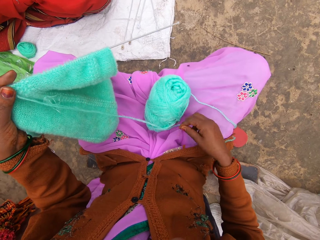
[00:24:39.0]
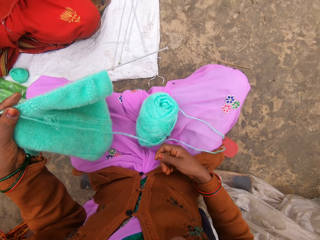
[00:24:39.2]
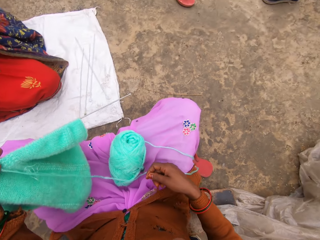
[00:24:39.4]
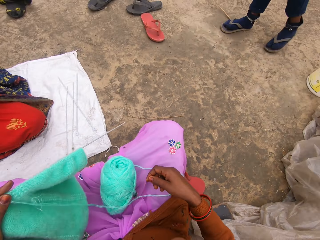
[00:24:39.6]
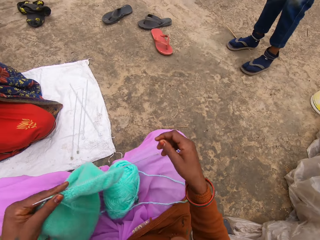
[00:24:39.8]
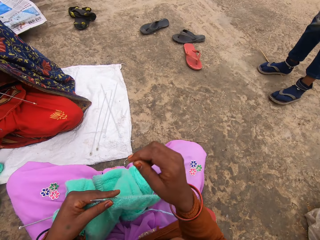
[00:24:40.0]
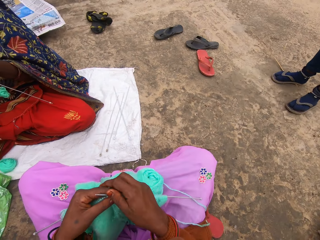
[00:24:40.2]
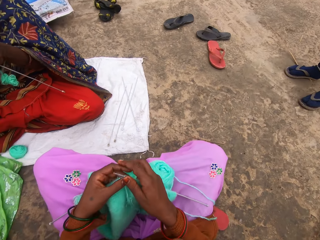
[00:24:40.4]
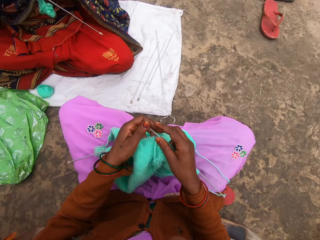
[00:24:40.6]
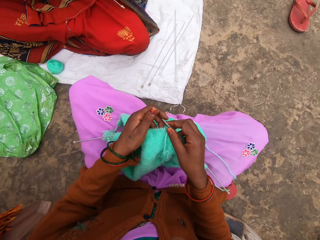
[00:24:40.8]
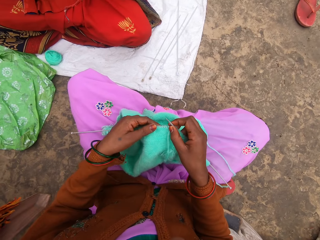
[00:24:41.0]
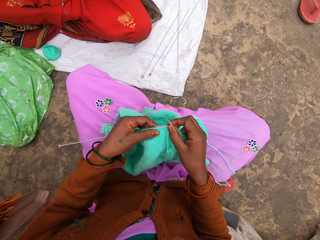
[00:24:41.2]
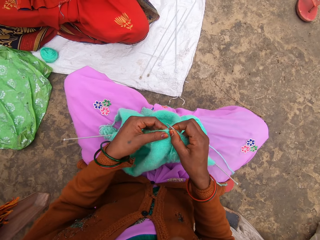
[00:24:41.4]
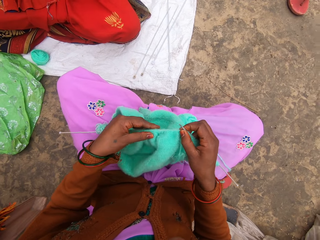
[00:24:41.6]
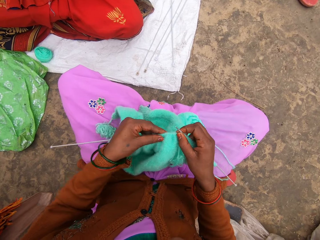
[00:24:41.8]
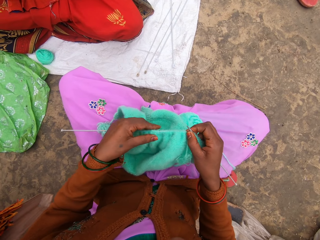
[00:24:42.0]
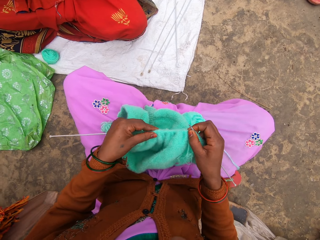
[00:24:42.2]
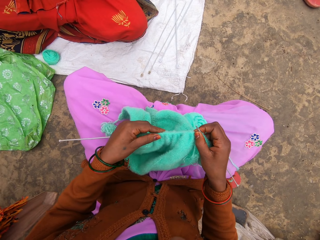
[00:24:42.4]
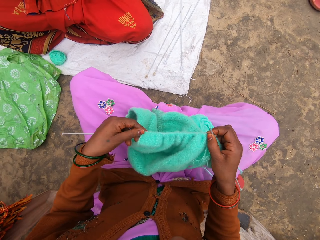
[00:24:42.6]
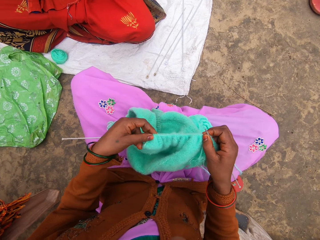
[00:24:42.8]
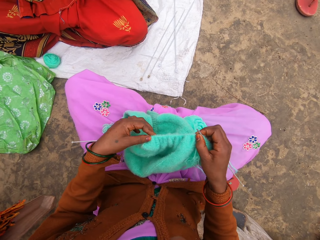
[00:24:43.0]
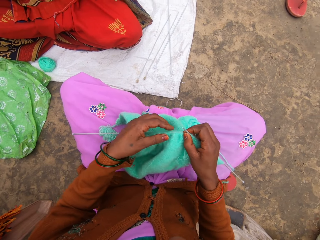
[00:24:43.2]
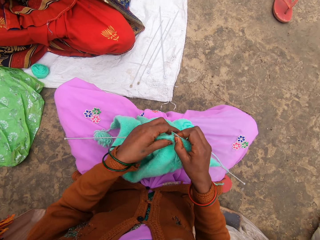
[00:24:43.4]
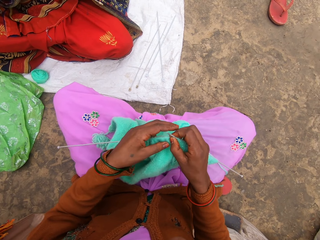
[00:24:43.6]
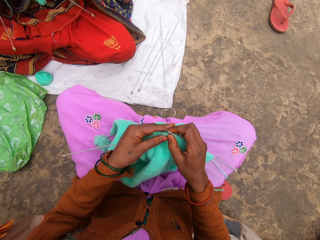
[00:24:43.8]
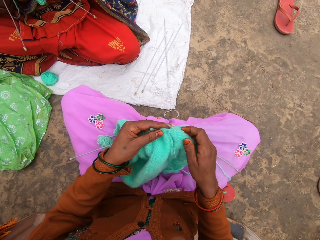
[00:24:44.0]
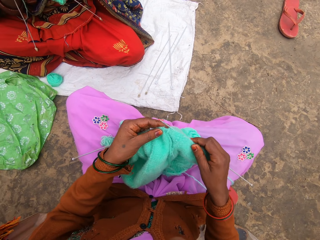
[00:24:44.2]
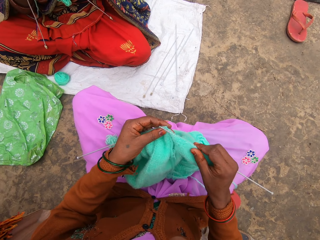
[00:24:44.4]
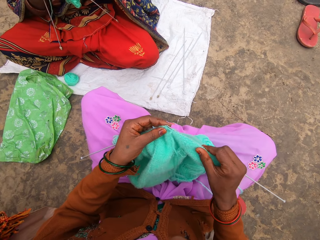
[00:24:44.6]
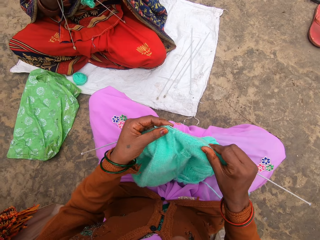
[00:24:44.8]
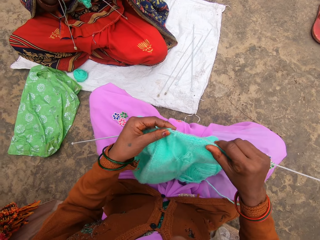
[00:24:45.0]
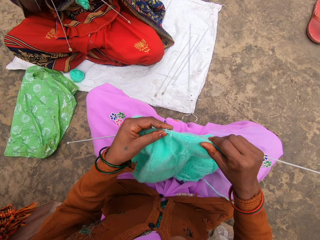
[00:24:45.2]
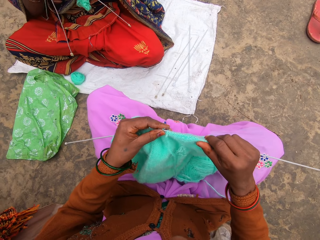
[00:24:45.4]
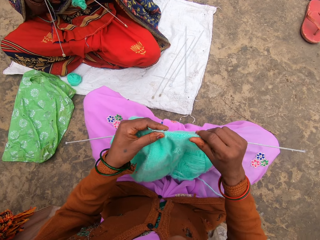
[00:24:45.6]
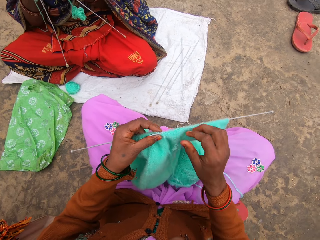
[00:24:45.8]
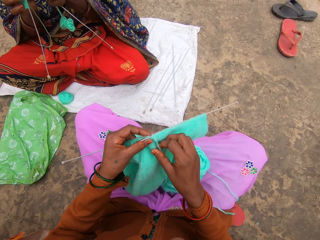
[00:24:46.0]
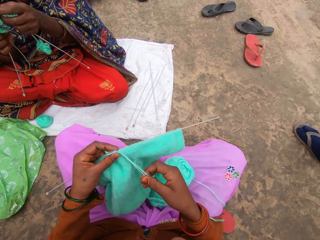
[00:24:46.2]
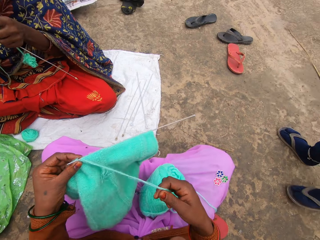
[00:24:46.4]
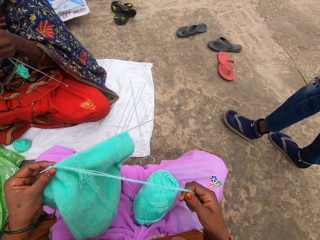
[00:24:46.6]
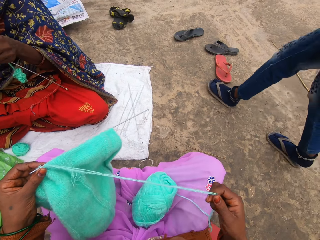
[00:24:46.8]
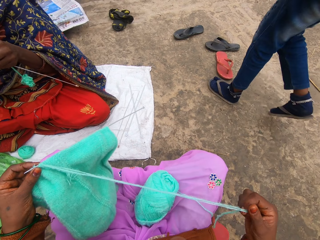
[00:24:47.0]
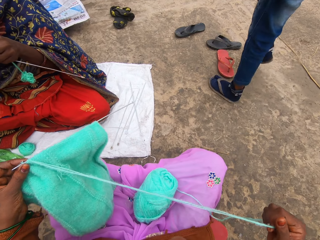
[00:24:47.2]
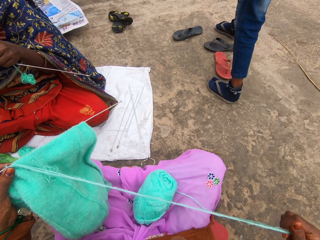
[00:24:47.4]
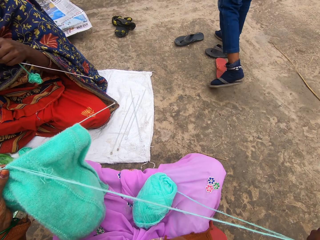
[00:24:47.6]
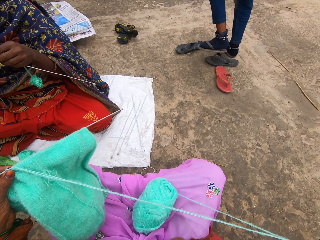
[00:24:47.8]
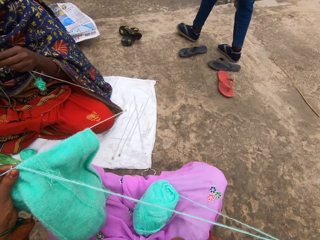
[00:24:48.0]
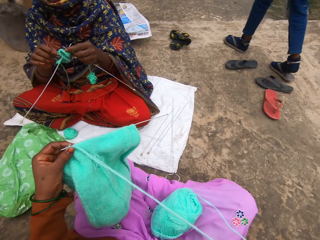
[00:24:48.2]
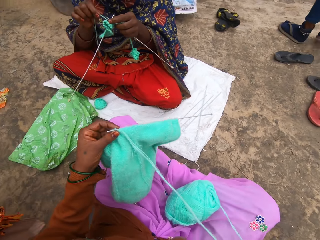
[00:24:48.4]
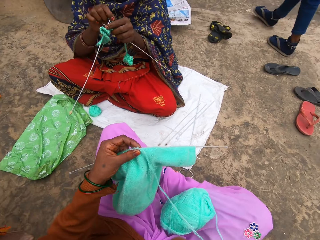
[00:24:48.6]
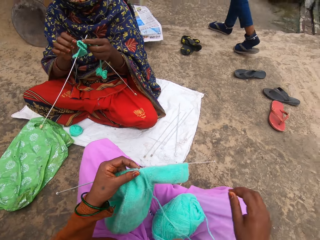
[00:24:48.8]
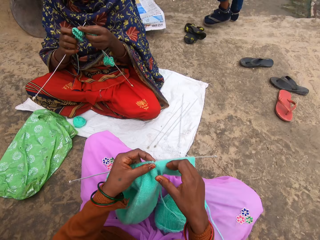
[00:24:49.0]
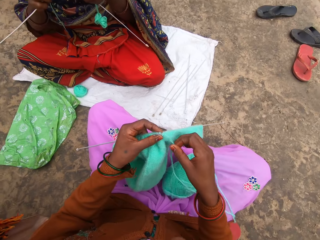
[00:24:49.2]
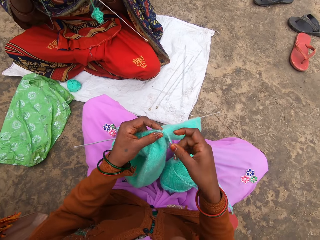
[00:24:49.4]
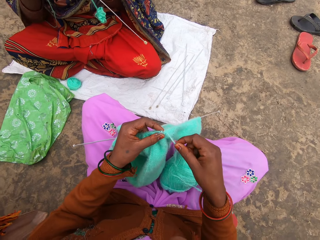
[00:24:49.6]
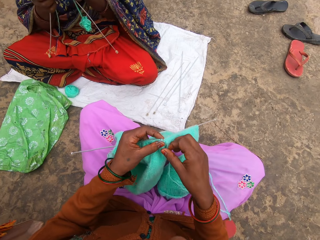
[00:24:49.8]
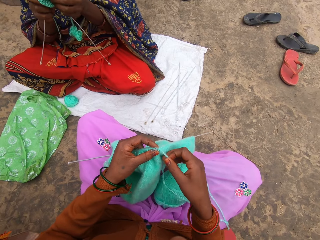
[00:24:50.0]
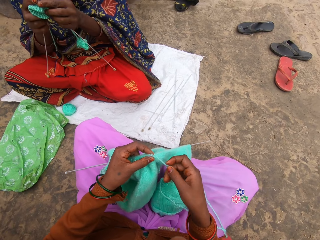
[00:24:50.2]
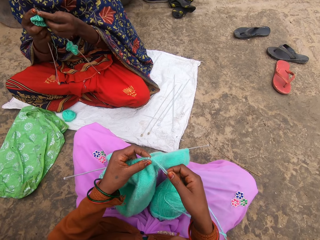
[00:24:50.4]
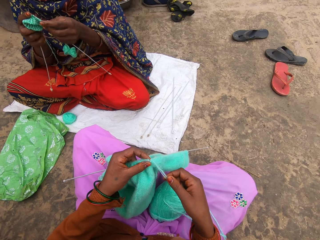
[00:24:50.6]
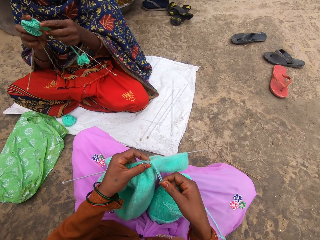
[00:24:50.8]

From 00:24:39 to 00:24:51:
The camera wearer looks around. They interact with a man. They pull the woolen sweater on the needle. The man walks.

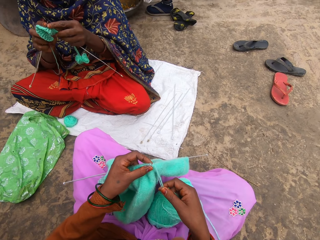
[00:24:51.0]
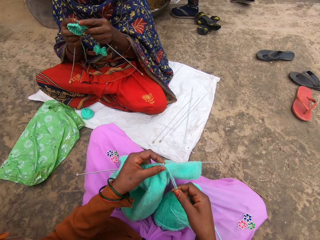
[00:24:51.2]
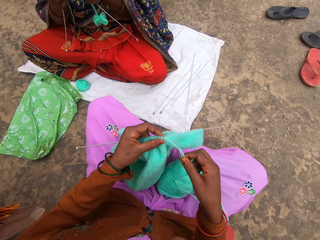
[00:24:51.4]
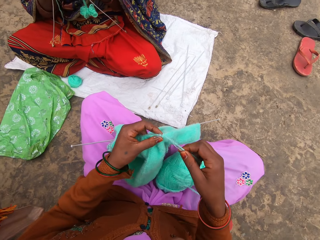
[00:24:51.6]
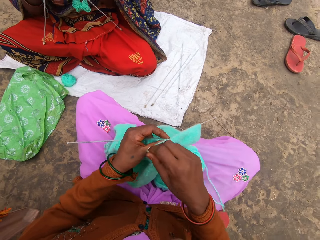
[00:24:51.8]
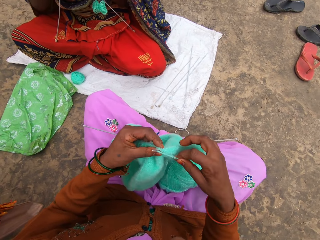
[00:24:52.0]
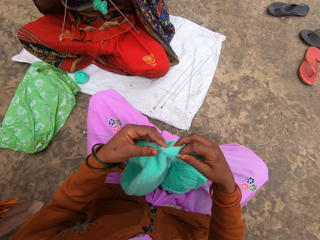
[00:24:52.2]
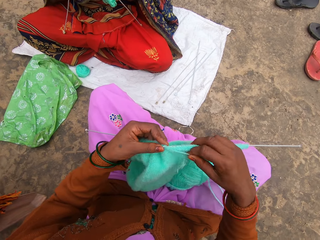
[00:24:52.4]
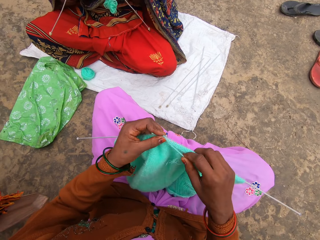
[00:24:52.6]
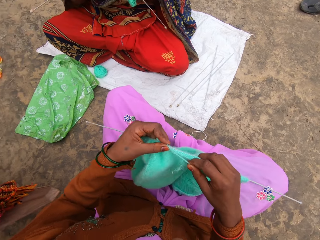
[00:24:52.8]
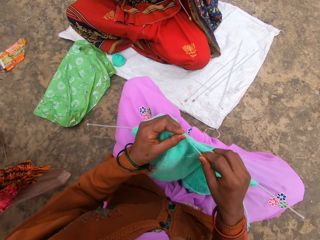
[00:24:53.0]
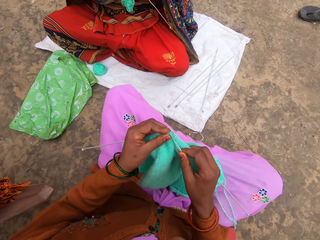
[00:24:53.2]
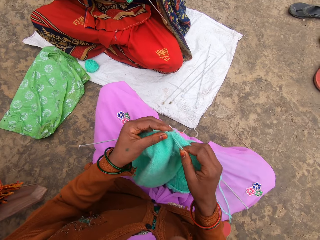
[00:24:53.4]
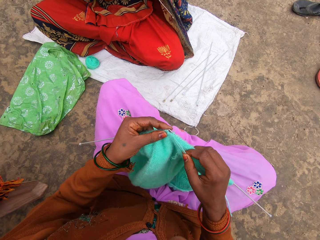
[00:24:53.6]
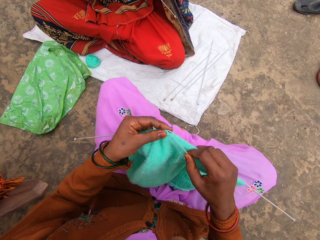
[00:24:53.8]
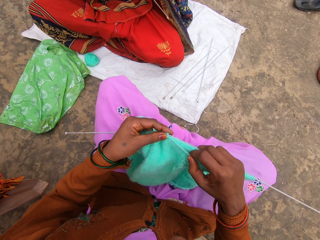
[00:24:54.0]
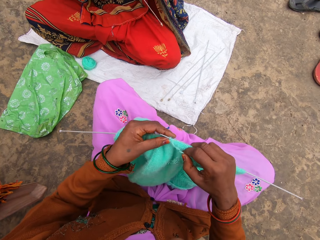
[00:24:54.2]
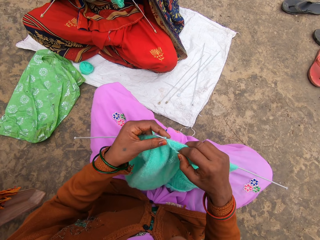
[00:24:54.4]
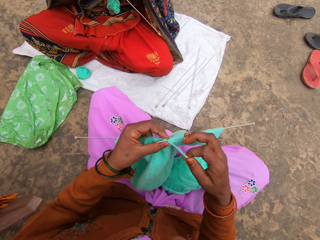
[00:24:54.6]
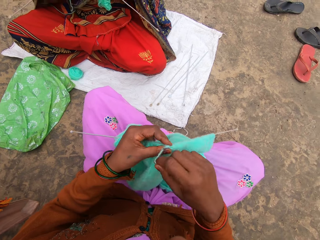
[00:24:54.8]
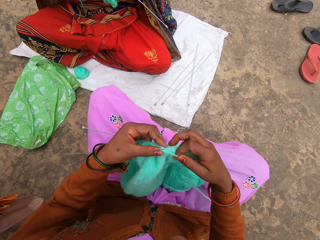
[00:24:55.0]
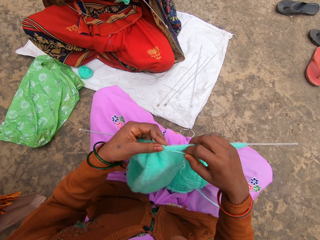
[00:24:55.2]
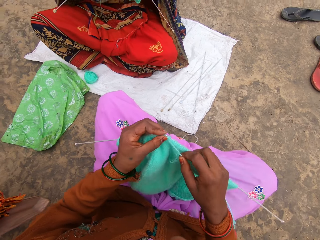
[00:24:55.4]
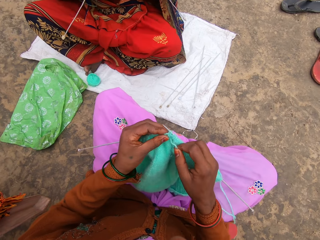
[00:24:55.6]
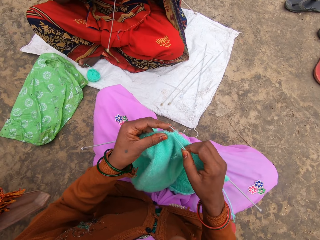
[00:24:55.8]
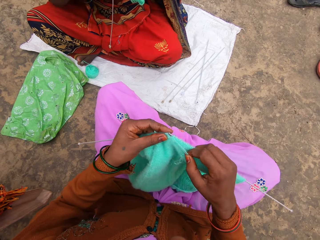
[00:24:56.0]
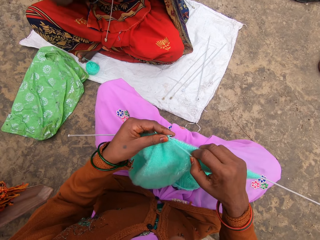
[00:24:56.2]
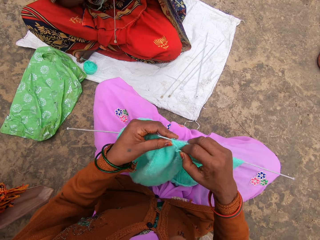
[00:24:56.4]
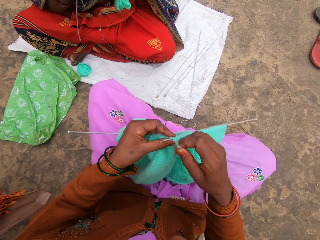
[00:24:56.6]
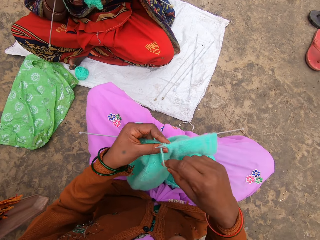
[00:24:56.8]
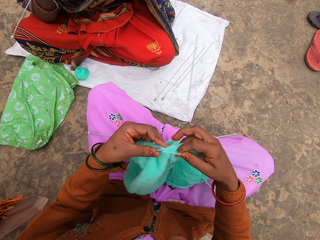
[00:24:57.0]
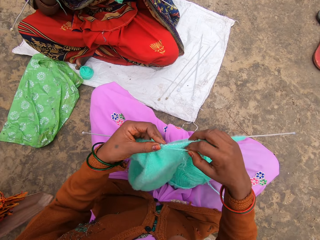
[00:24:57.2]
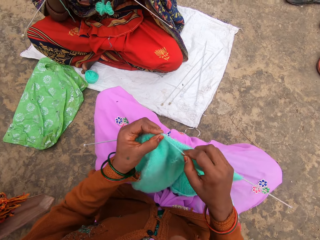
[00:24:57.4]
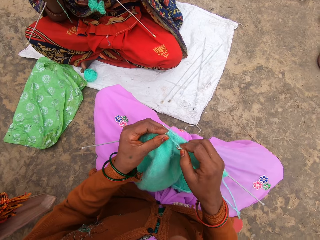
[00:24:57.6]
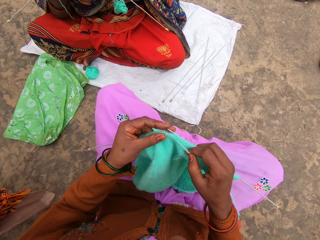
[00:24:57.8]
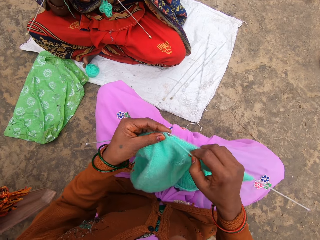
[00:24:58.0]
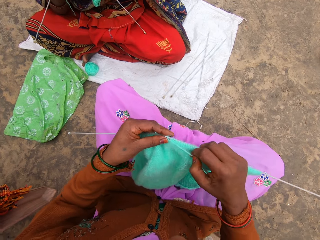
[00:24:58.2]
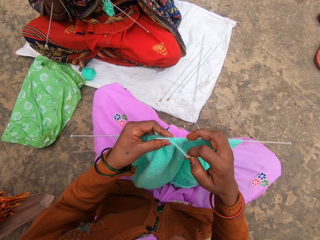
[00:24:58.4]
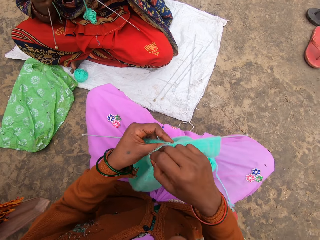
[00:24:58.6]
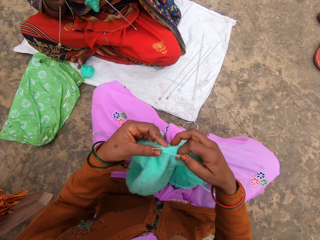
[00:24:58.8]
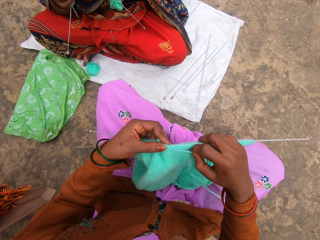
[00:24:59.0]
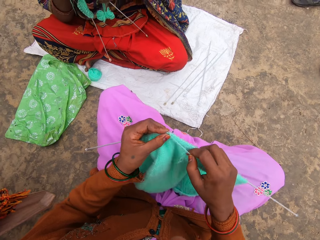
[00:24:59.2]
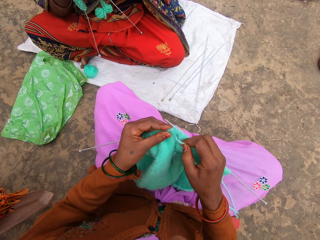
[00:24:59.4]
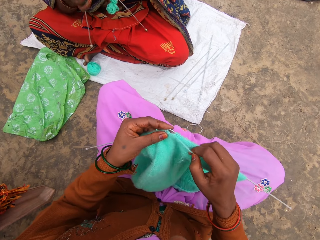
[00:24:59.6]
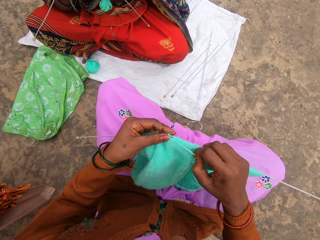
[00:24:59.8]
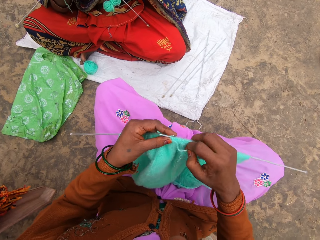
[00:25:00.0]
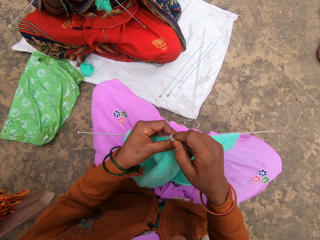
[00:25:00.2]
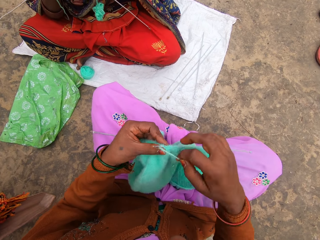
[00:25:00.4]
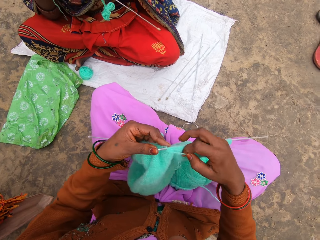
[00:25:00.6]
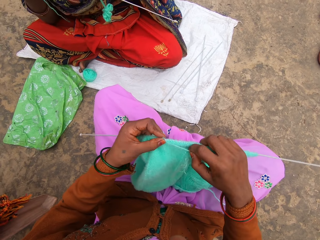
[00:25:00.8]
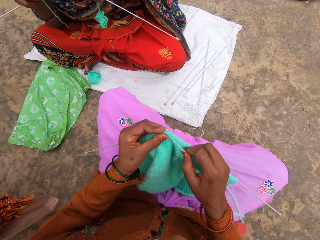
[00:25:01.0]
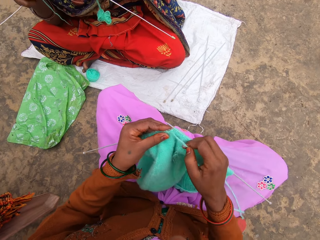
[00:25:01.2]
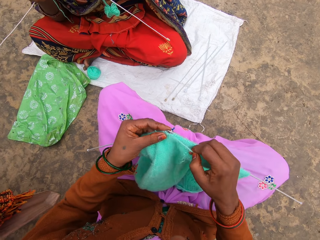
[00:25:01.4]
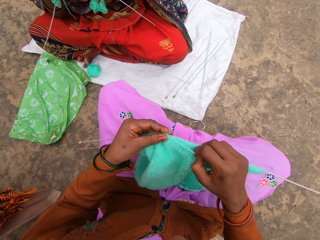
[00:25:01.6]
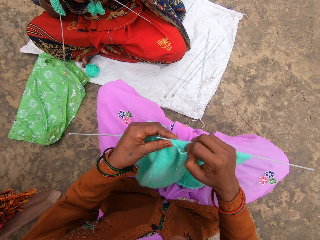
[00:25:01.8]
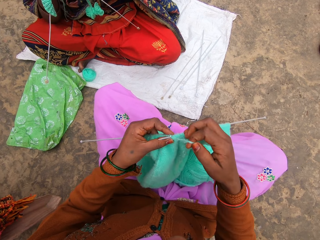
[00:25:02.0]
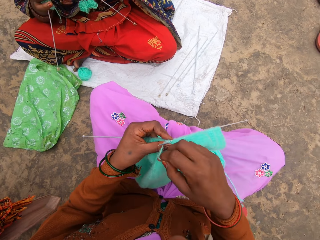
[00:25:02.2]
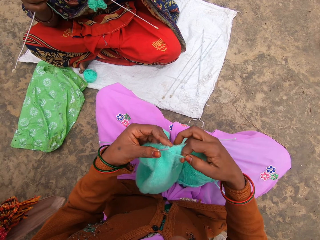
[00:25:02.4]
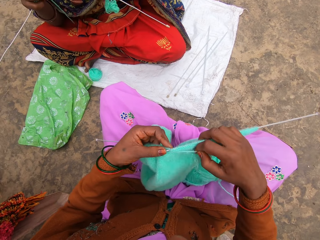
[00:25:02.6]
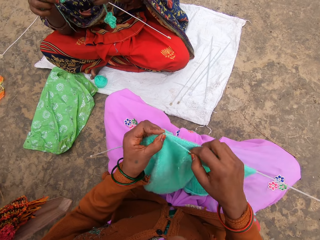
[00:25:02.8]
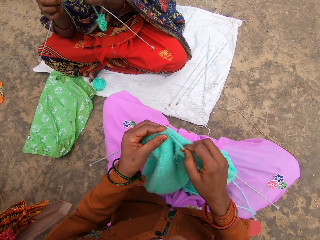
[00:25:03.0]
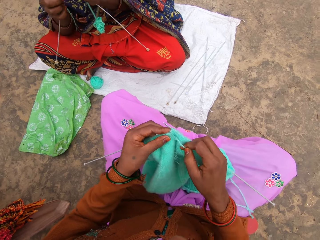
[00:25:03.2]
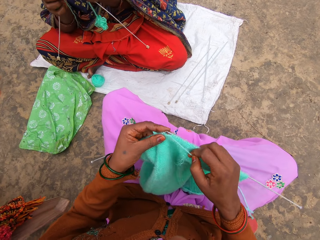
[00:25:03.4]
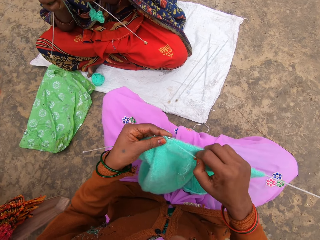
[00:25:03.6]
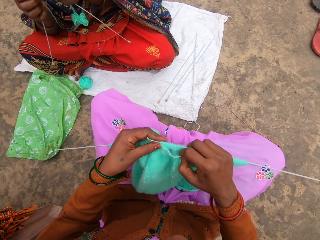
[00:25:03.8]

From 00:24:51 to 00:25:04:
The camera wearer knits. A woman moves her legs. The camera wearer knits.
